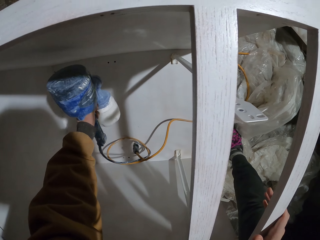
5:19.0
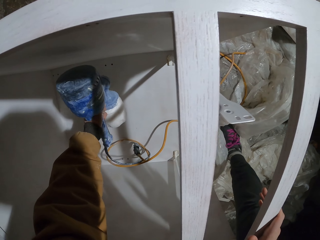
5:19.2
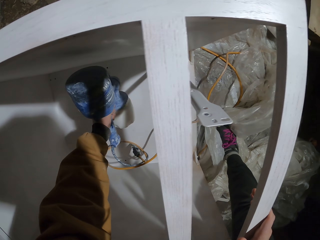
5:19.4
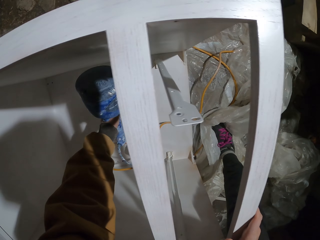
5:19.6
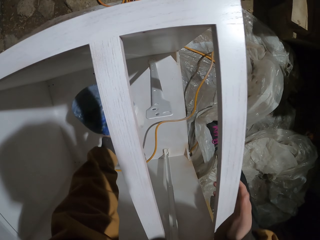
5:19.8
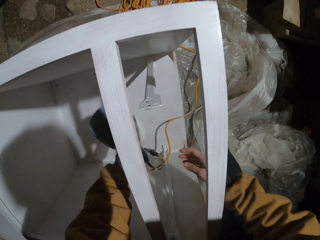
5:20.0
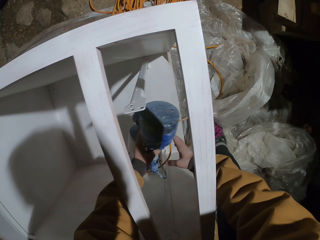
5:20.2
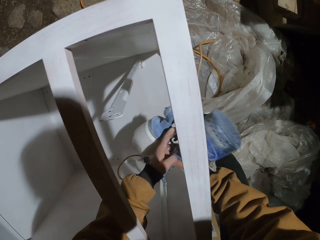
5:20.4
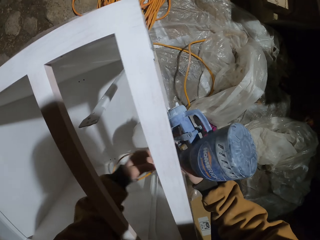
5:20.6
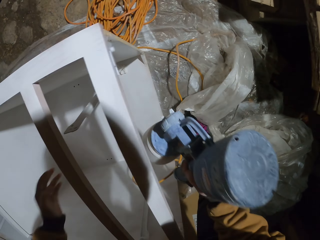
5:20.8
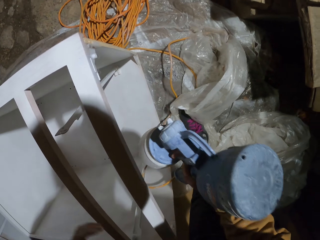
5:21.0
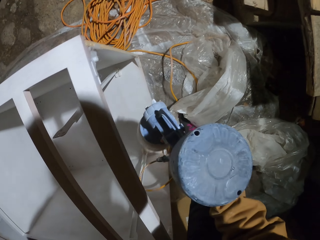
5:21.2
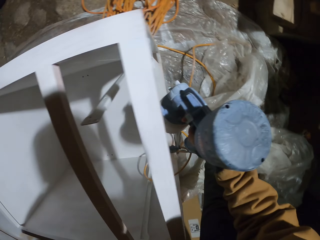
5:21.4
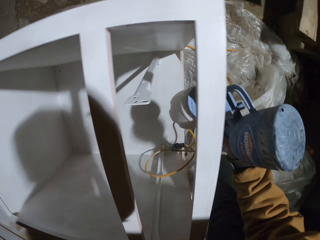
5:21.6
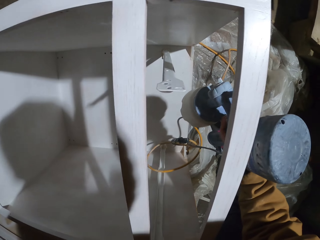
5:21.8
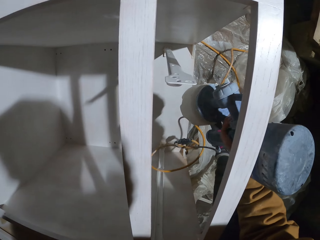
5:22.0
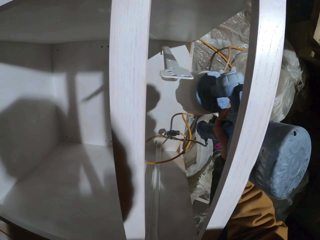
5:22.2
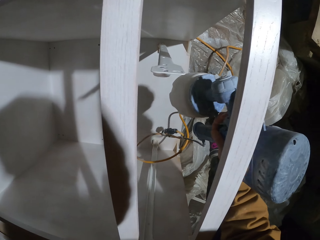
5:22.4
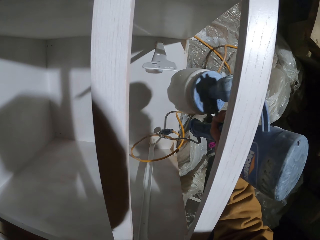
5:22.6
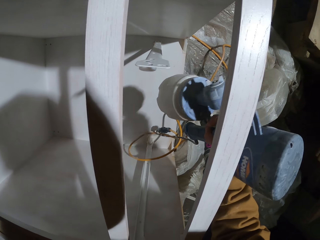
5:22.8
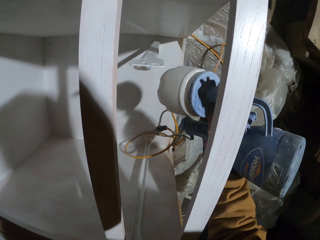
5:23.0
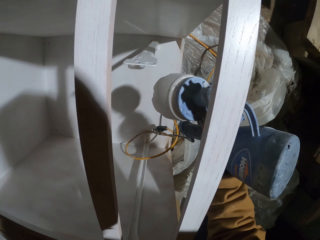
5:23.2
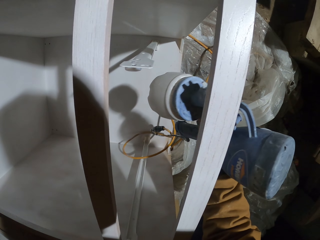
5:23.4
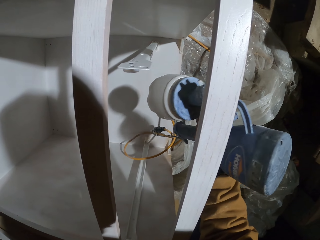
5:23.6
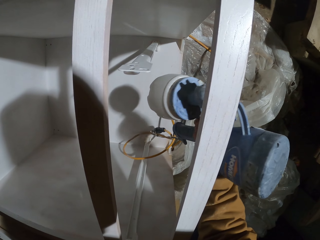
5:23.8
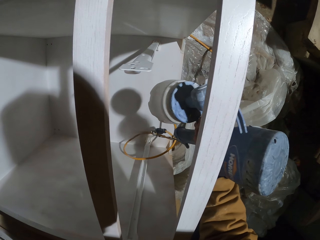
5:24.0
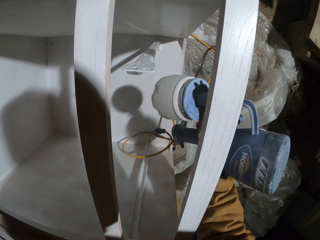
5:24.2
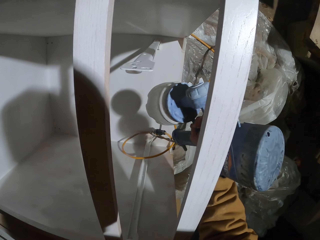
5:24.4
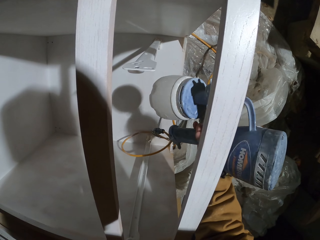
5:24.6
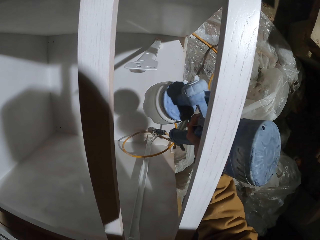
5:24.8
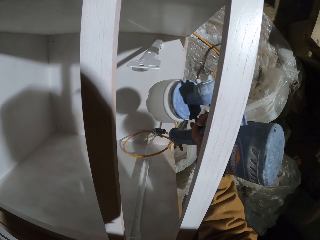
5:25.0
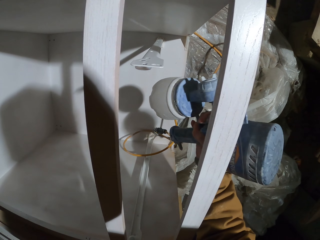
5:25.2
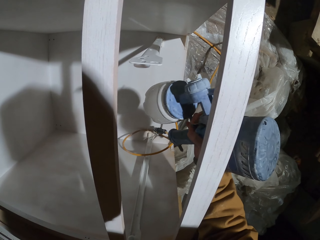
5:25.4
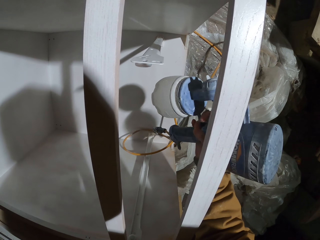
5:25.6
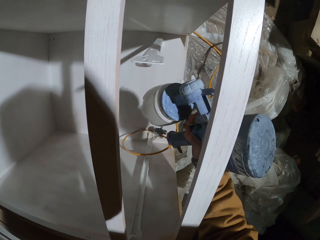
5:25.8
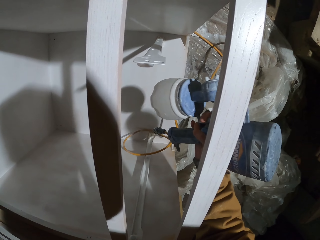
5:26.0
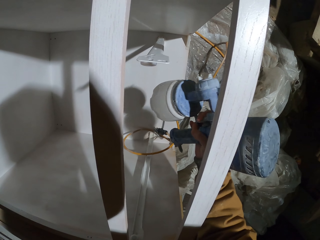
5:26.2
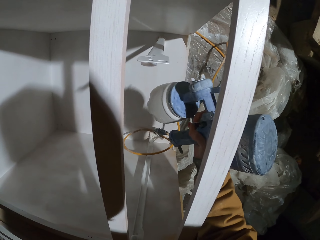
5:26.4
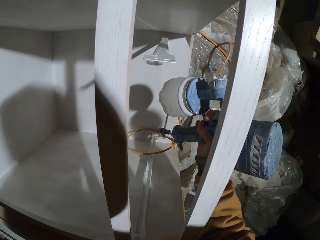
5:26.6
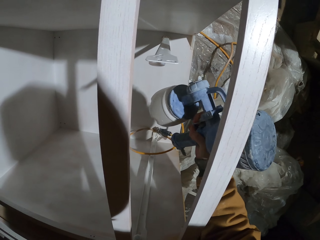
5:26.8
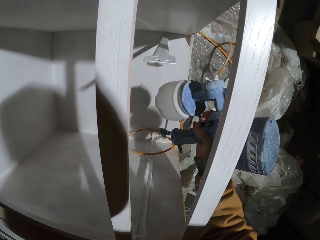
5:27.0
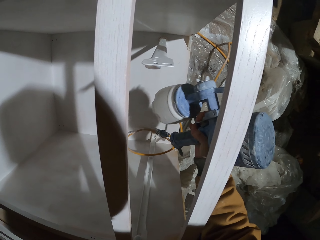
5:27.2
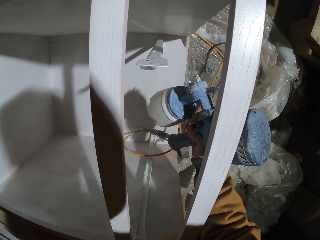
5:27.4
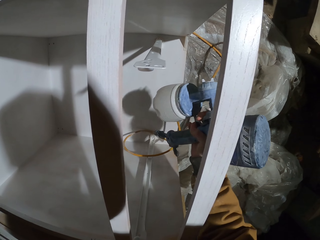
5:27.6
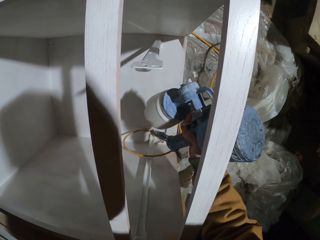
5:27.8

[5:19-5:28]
The camera wearer takes the spray gun with the right hand. They paint with the paint spray gun.

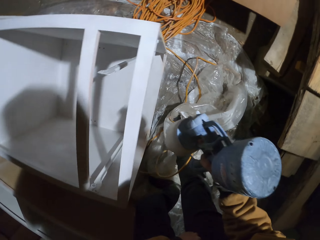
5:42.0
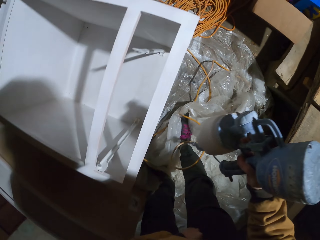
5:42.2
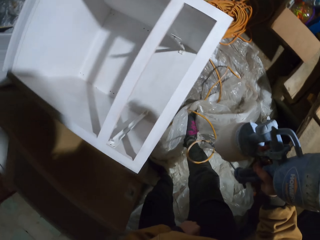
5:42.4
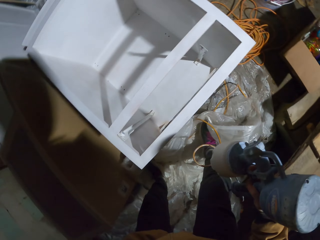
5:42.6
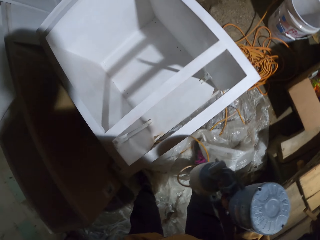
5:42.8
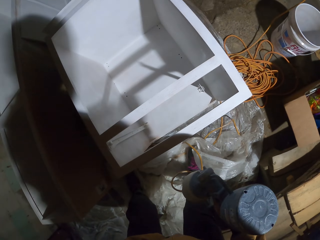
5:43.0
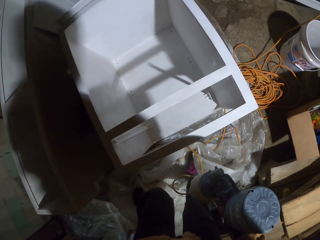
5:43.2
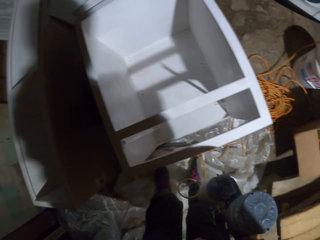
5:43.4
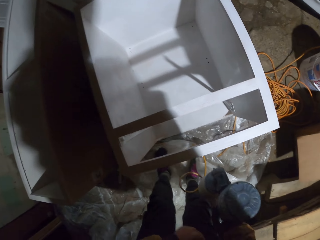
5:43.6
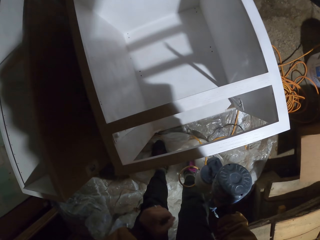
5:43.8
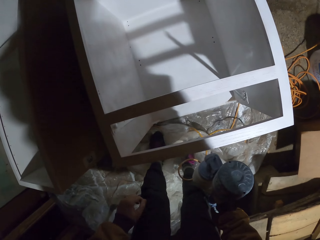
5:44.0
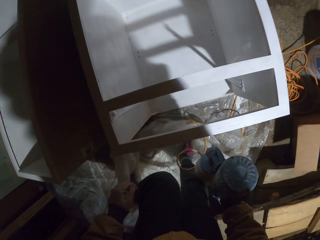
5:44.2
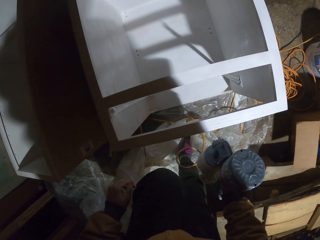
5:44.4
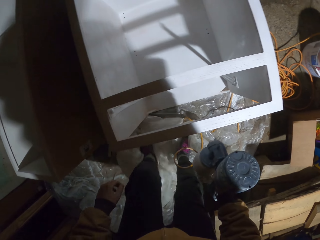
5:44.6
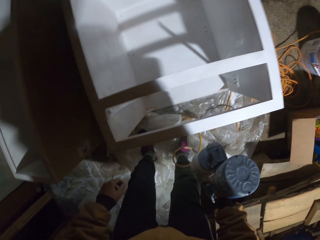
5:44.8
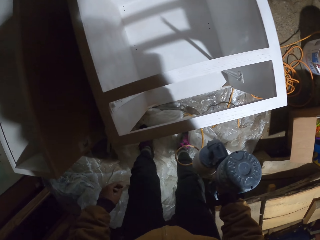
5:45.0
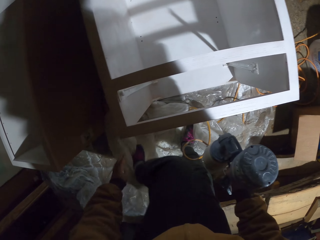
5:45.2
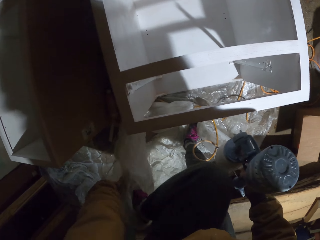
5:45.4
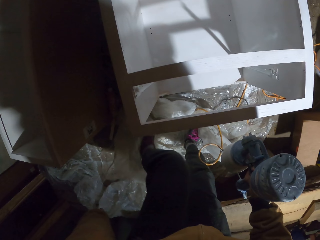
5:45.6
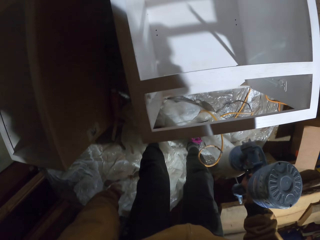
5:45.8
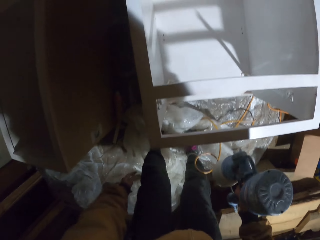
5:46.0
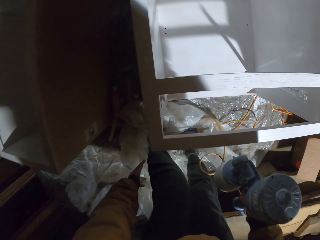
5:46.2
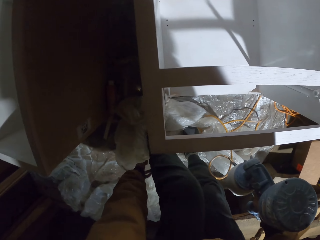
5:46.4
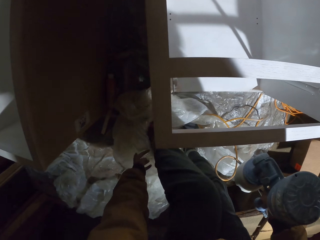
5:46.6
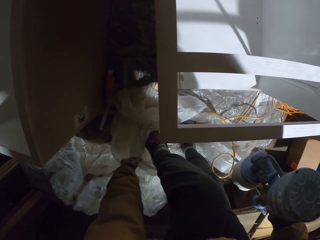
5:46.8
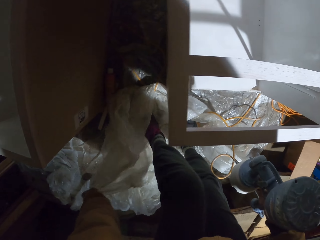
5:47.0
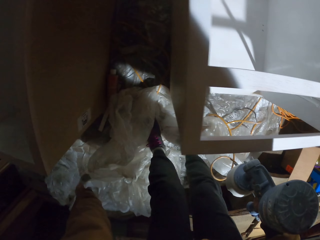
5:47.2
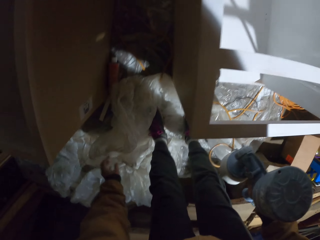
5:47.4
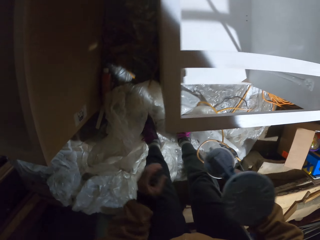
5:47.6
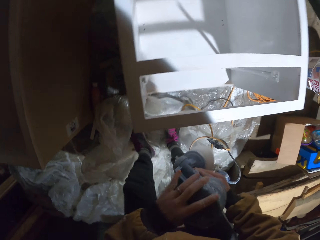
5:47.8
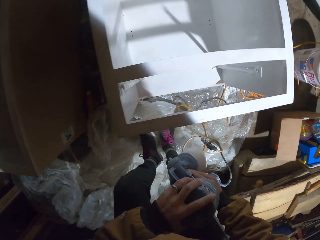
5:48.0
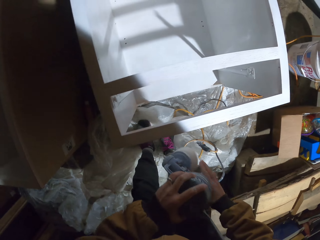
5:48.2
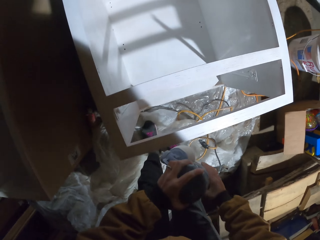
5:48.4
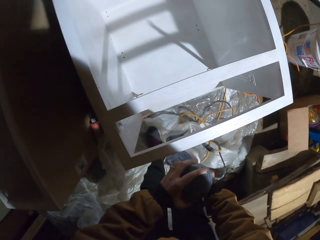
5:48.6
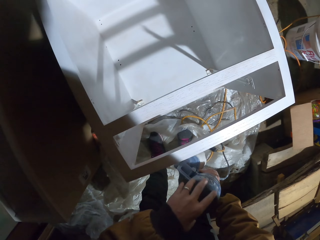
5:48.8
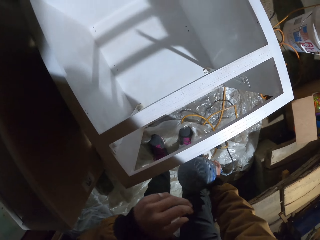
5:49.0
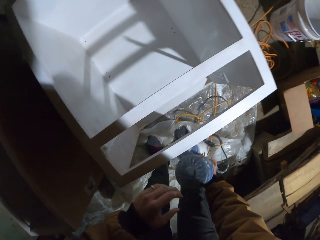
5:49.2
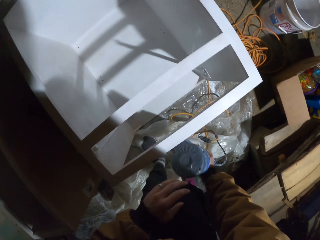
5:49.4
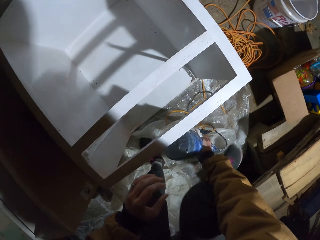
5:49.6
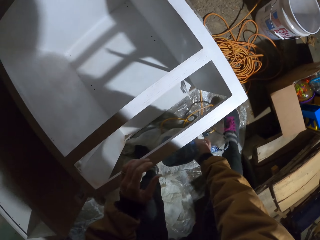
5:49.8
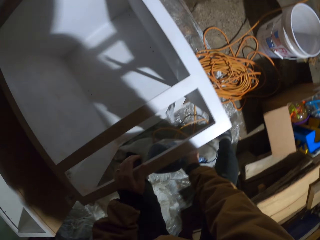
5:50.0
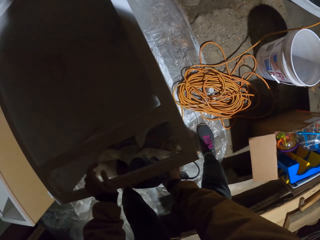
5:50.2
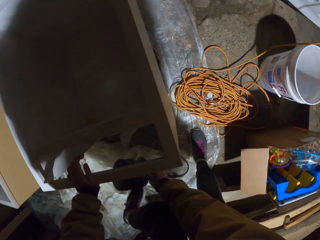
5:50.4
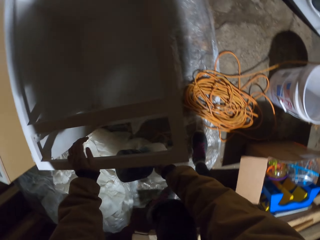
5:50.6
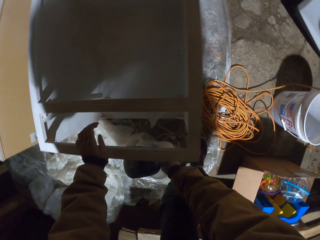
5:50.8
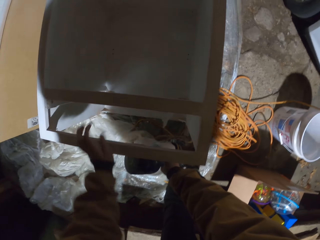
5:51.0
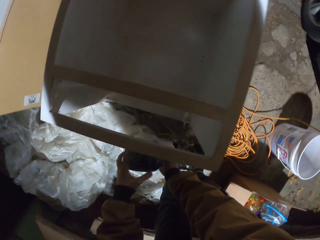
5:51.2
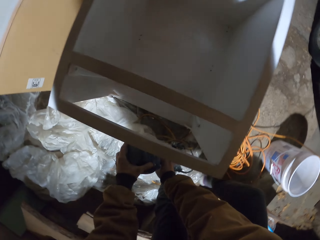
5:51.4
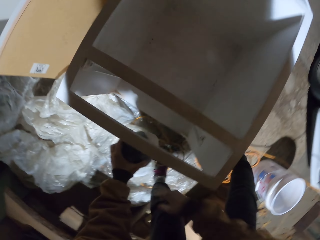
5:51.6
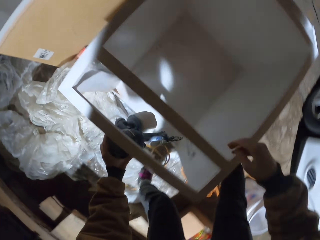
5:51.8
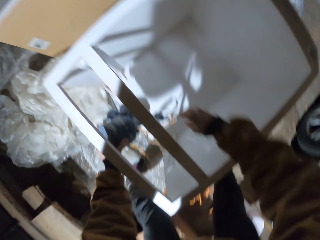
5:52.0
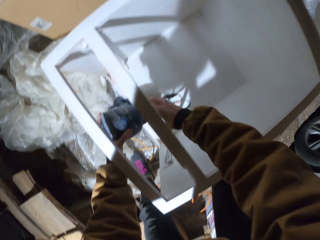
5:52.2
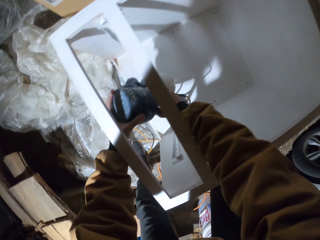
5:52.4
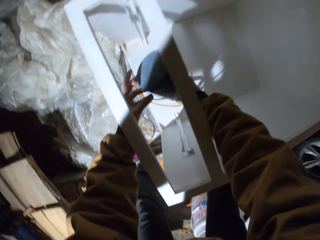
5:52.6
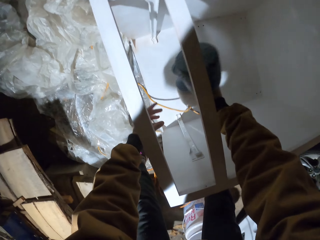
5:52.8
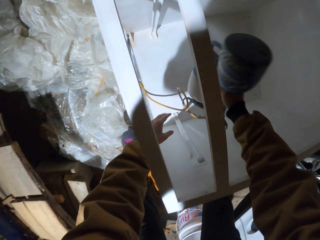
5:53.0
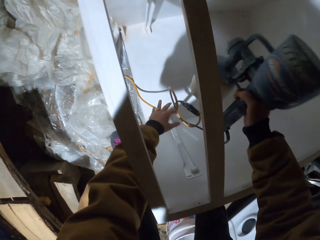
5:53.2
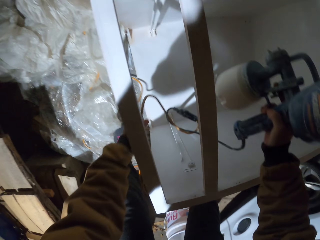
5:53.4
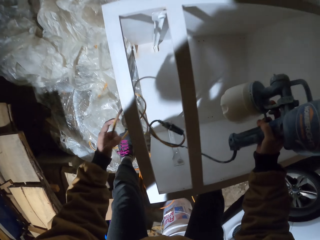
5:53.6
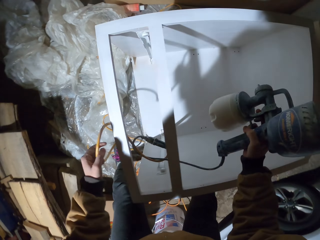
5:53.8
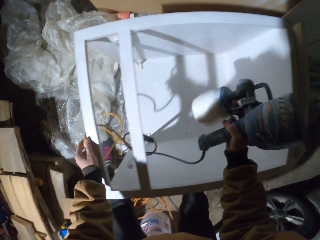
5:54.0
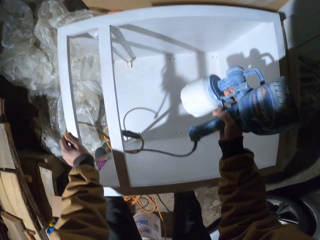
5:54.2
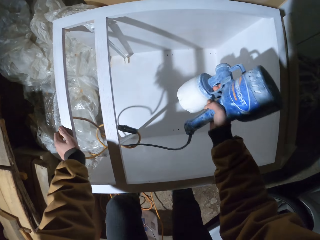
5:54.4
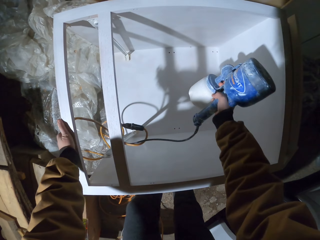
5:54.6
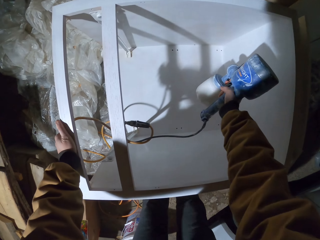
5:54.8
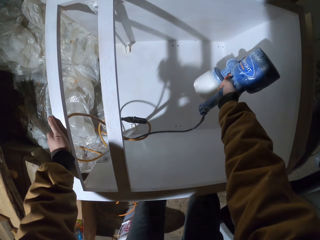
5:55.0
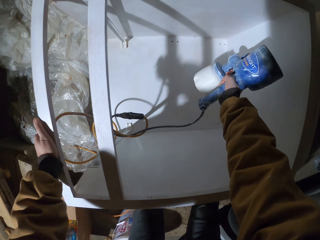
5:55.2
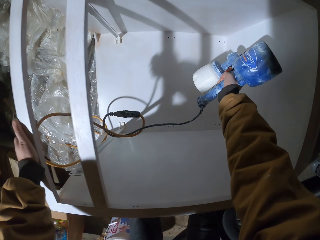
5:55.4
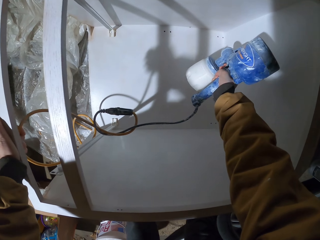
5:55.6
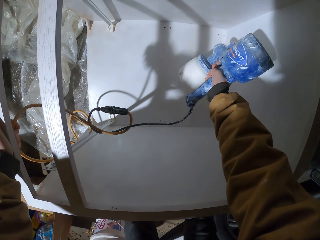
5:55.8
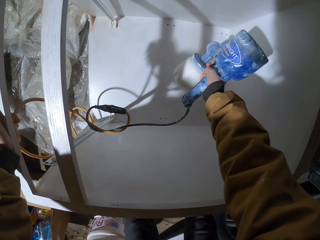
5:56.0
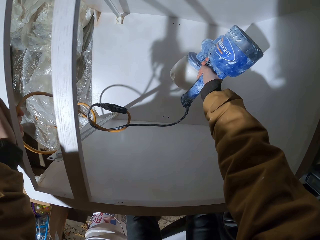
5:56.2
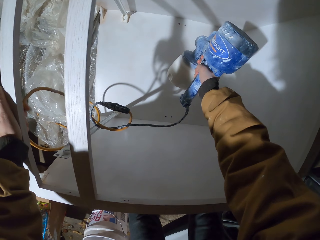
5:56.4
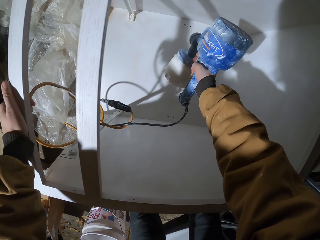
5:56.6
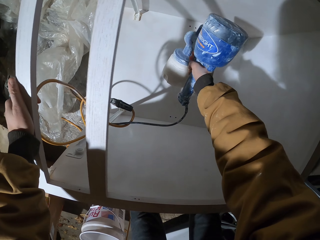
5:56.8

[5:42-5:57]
The camera wearer makes some steps. They remove a polythene paper from the leg. They hold the paint spray gun with both hands. They pass the spray gun to the right hand and hold the wire with the left hand. They spray paint on the wood with the paint spray gun.
